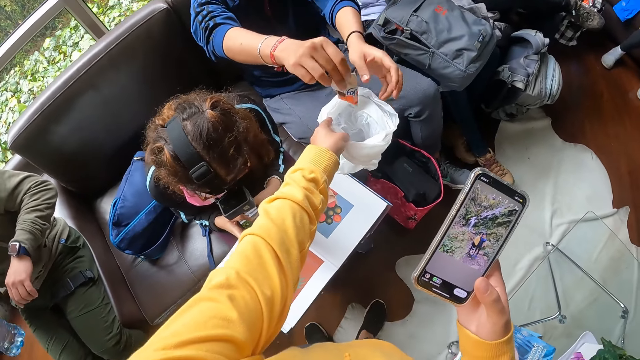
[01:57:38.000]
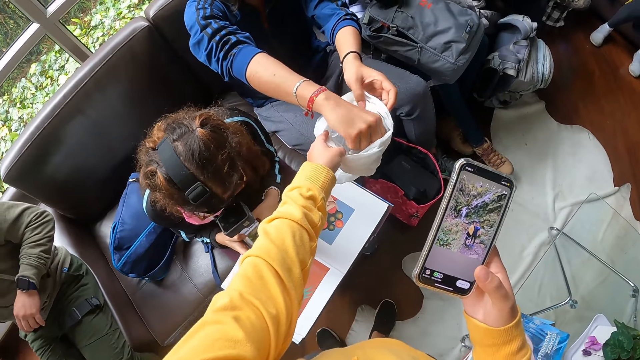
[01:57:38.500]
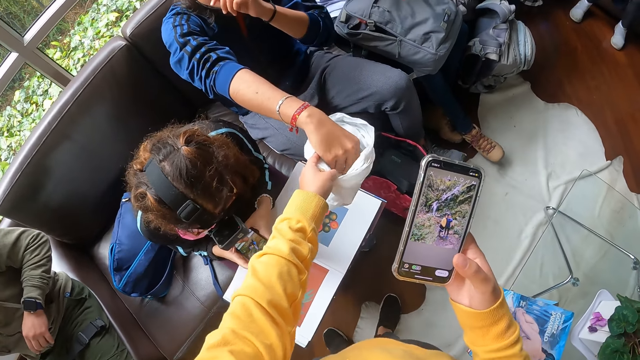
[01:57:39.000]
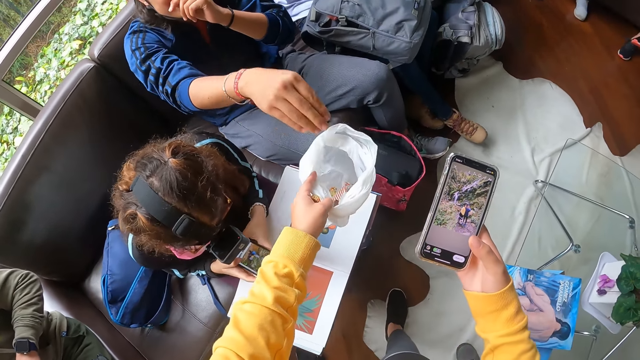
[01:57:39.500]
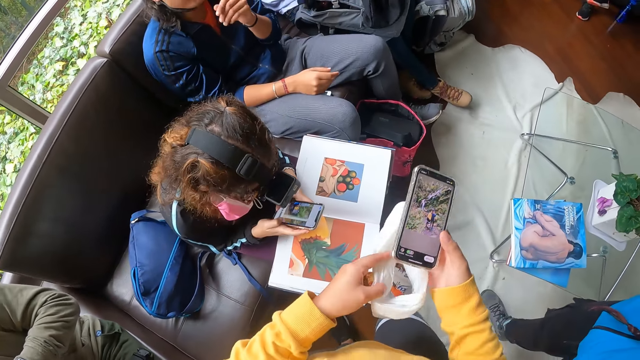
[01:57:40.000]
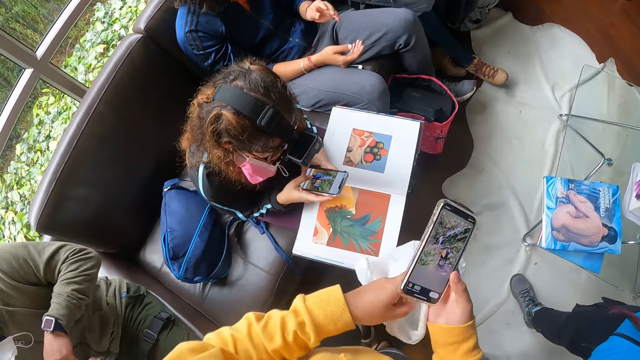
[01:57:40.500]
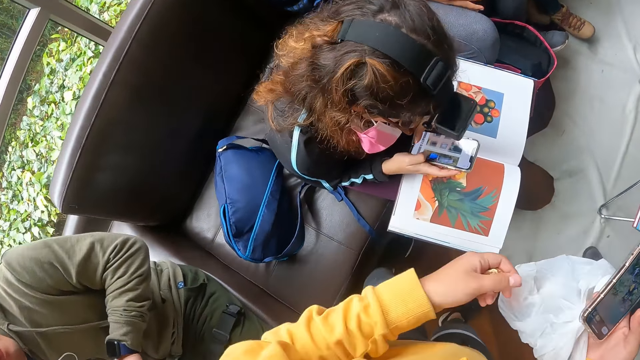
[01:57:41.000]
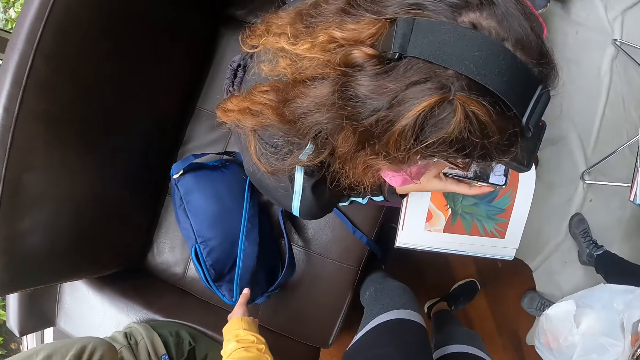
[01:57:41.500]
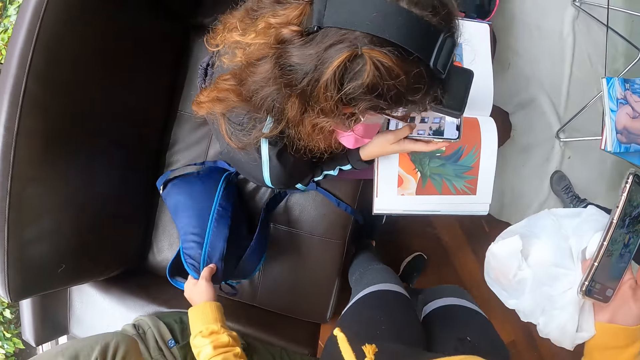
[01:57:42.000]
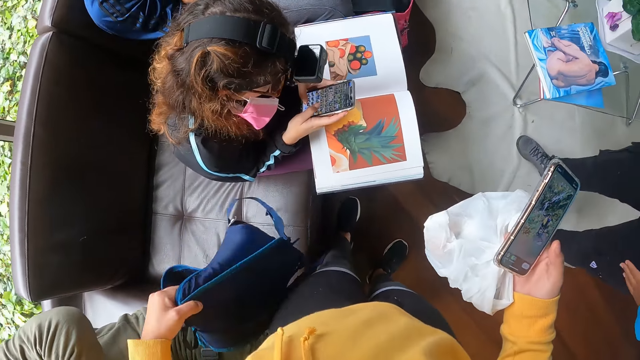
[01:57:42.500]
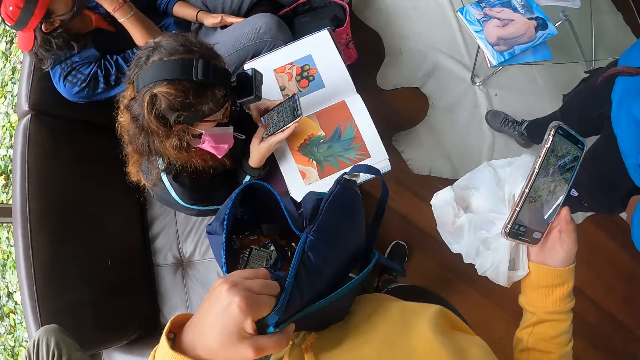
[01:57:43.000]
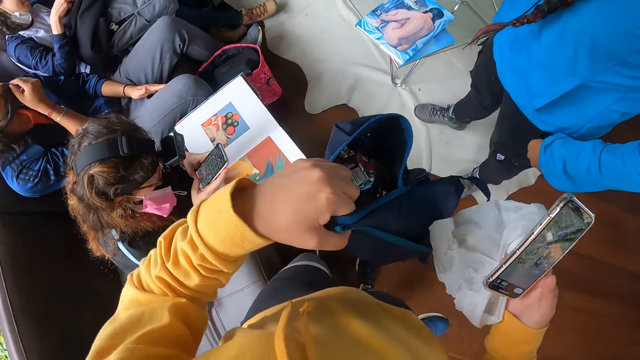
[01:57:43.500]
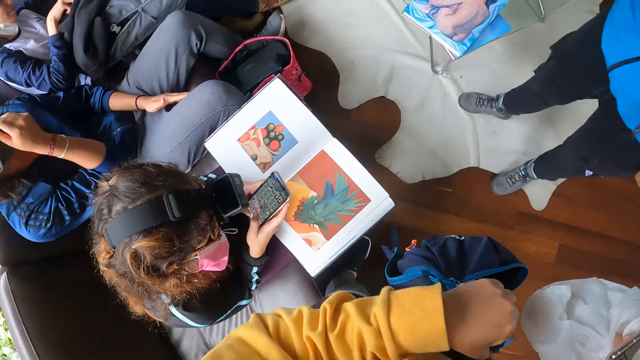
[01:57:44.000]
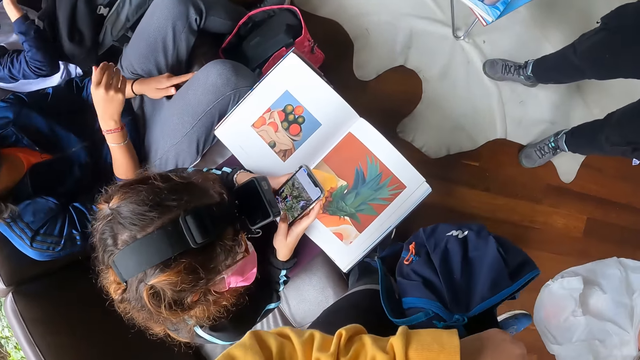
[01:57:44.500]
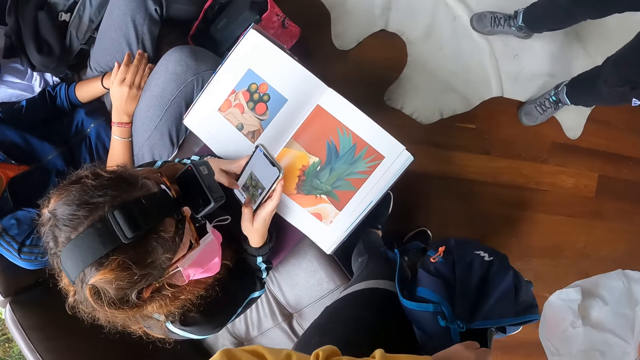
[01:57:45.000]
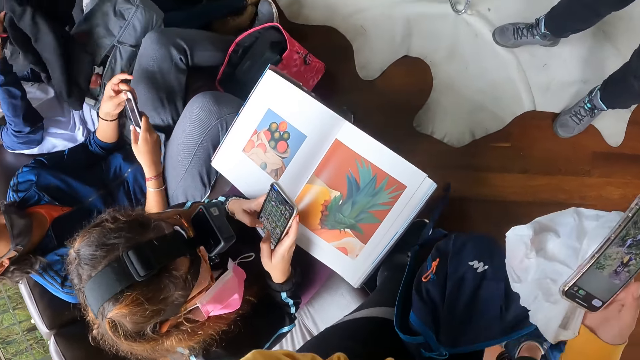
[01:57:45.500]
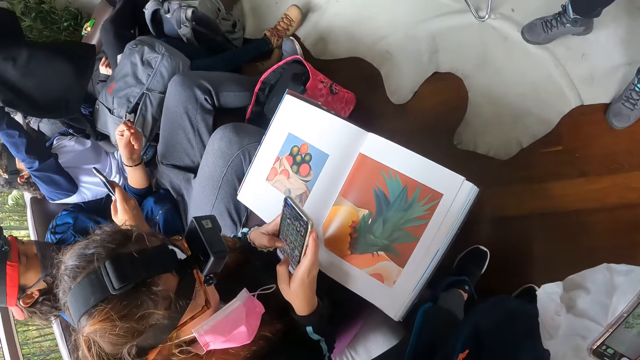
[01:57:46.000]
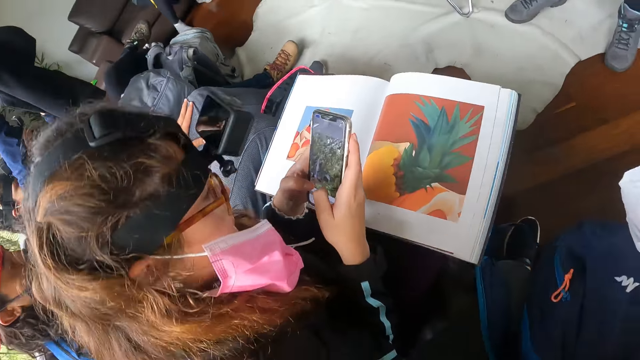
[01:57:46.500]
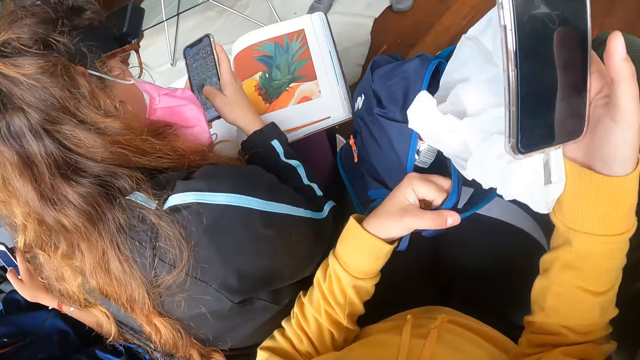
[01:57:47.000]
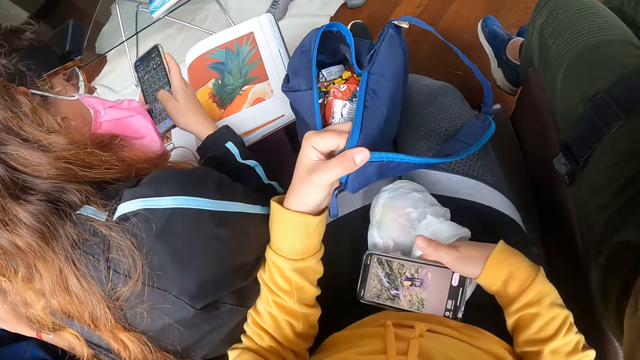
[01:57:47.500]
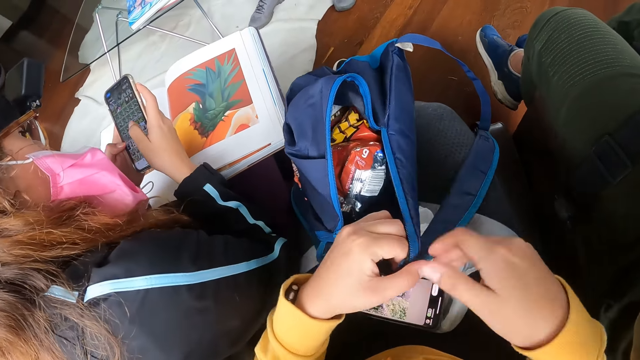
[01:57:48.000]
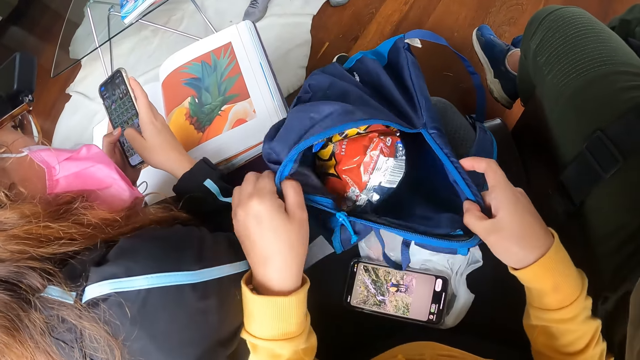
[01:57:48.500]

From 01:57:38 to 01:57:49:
A man holds the cookie wrap with his right hand and holds a nylon with his left hand. The man places the cookie wrap into the nylon with his right hand and touches his face with his left hand. The camera wearer holds the nylon with both hands. She holds the nylon with her right hand. She picks the bag on the chair with her left hand. The man touches his face with his right hand. The man picks a phone from a chair with his left hand. Another man picks the sweater from the bag on his lap with both hands. The first man passes the phone from his left hand to his right hand. The camera wearer sits on the chair. She places the bag on her thigh with her left hand. She places the nylon and the phone on her thigh with her right hand. She opens the bag with both hands.

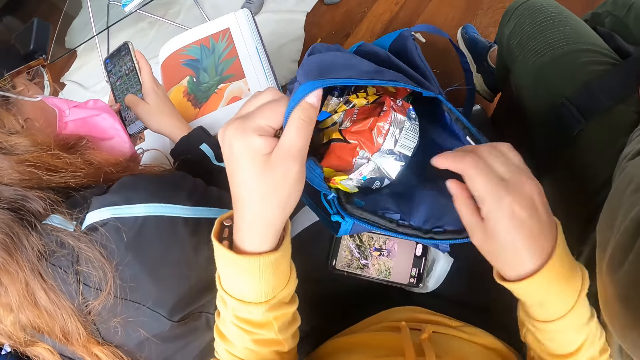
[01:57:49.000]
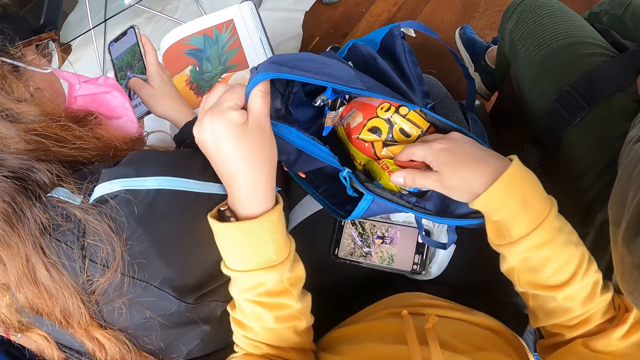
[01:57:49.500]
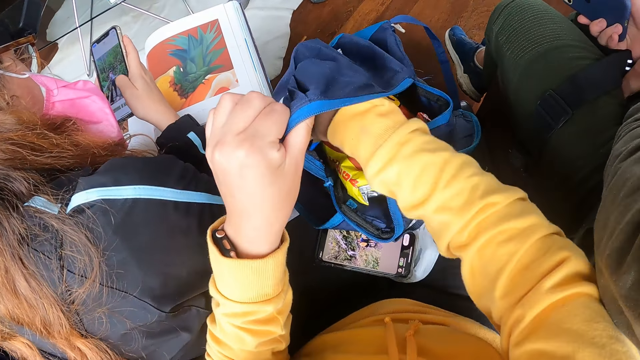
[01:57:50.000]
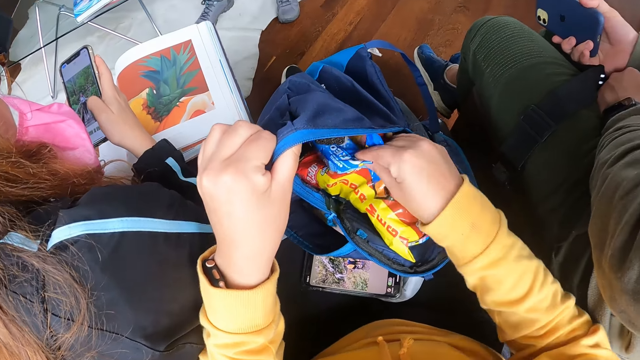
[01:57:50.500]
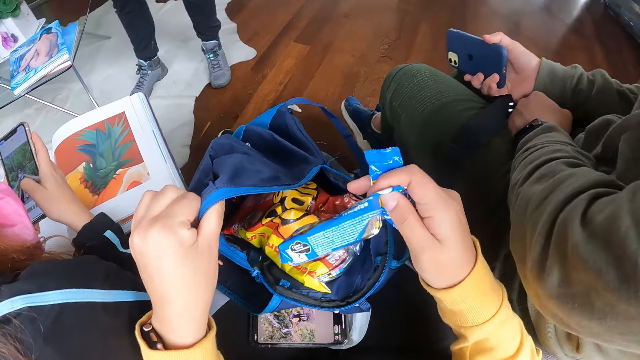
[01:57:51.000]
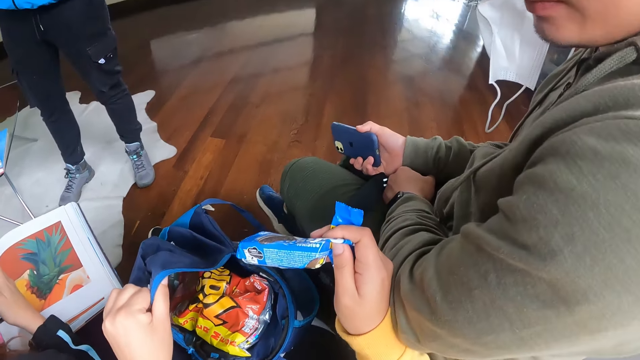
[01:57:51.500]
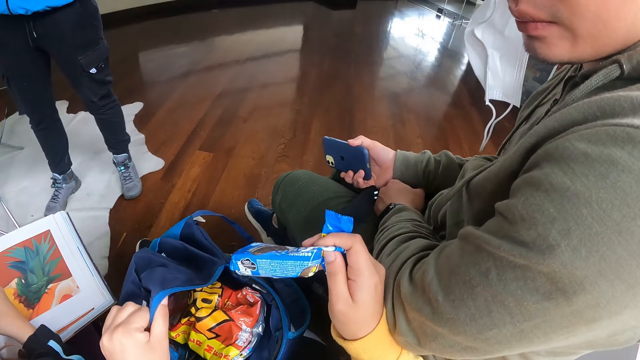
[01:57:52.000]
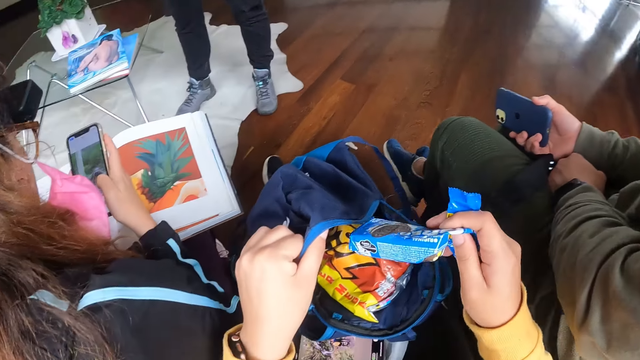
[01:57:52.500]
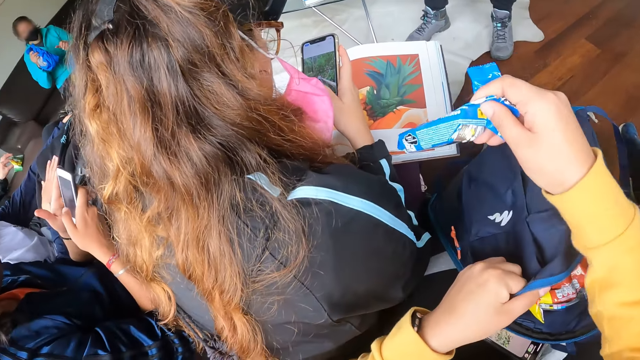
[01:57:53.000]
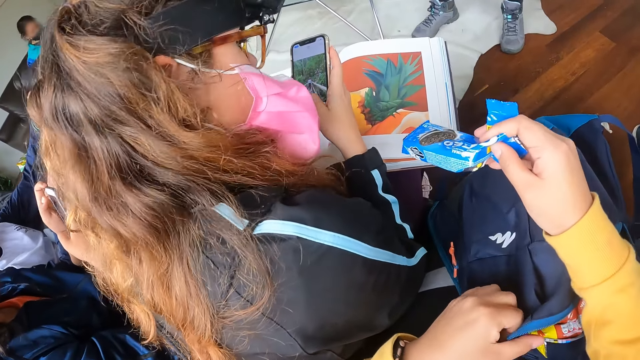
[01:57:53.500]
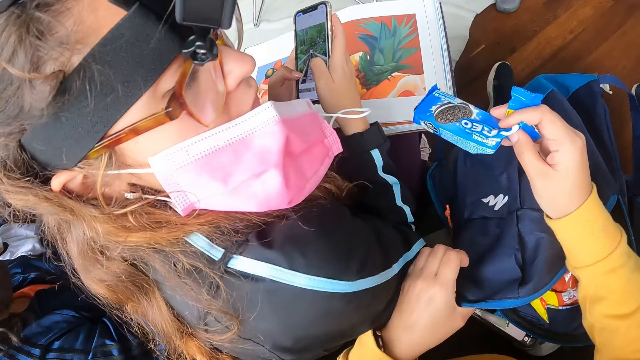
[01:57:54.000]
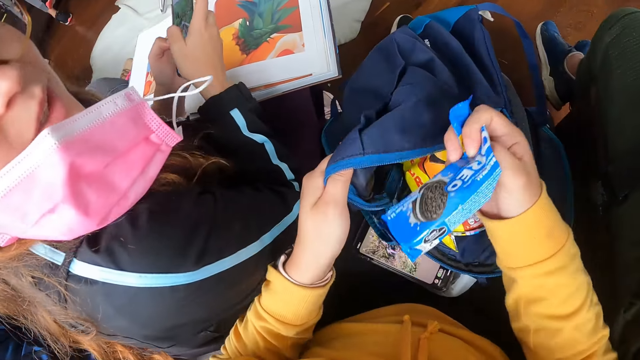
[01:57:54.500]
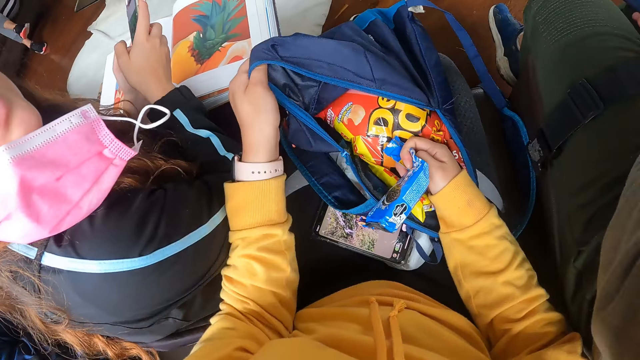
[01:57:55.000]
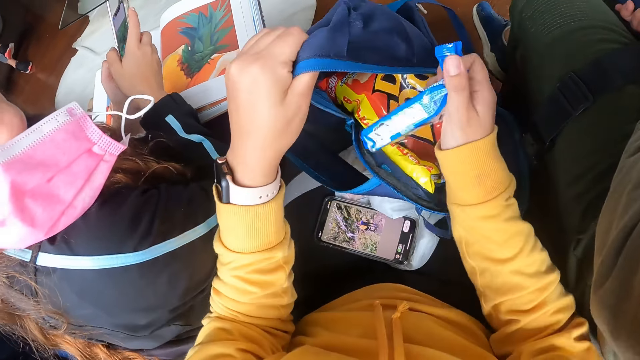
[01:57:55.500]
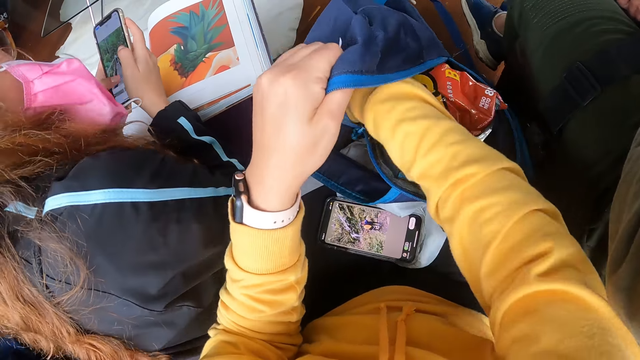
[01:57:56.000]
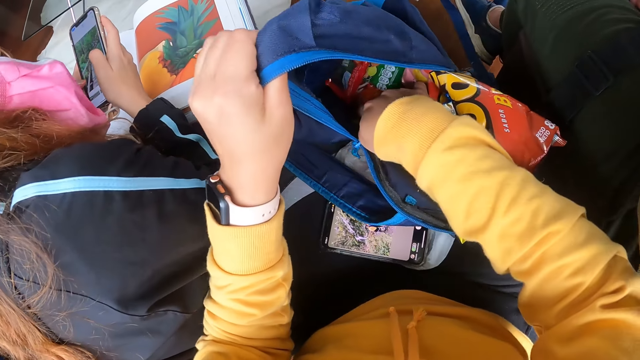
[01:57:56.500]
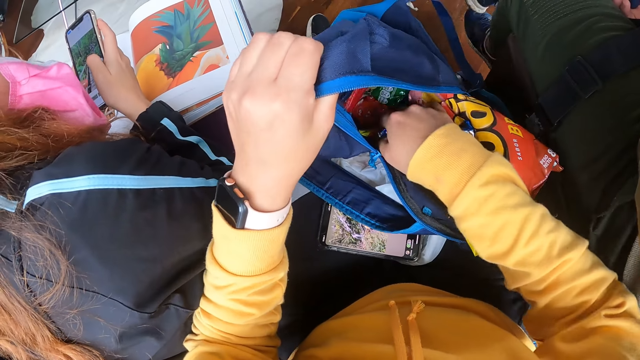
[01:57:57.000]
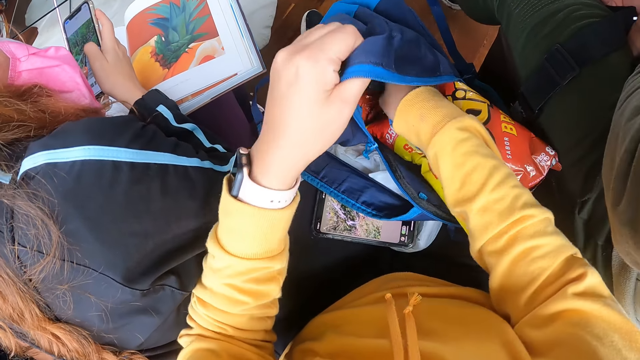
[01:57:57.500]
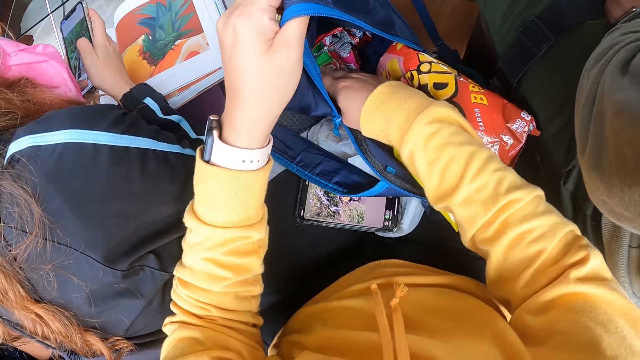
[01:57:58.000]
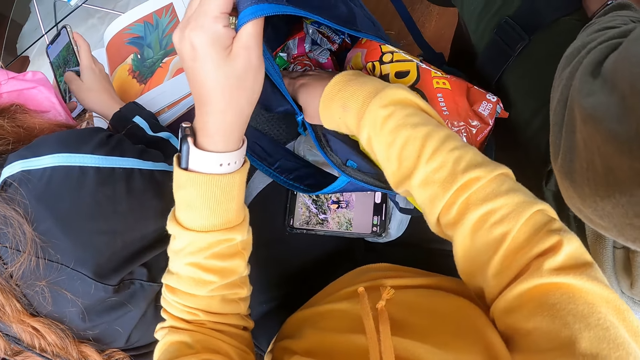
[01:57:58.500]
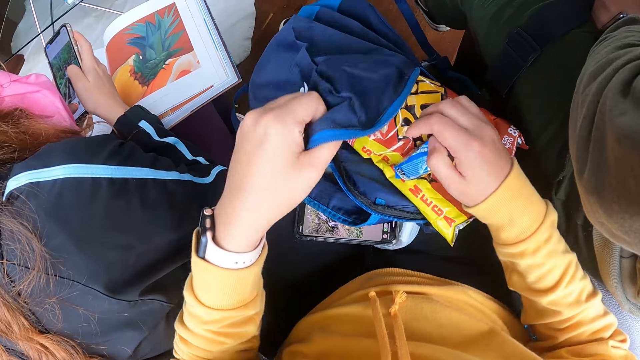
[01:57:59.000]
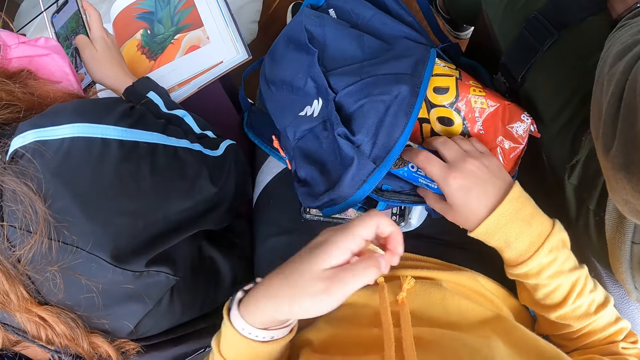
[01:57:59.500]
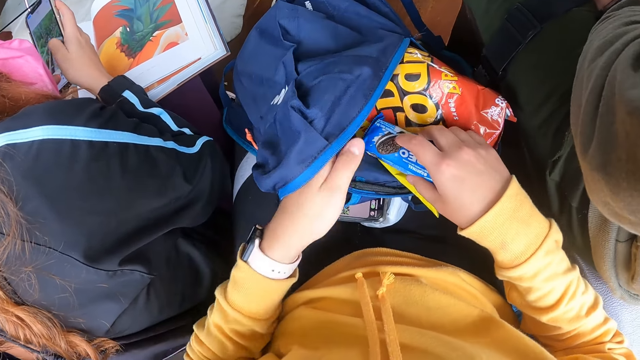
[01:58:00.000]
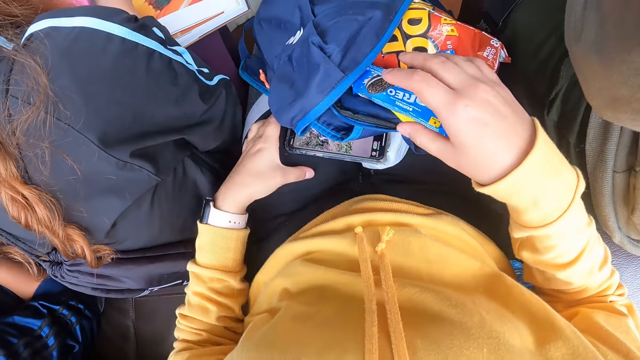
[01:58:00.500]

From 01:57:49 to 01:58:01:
The camera wearer searches in the backpack. A man holds the phone with his right hand. The camera wearer picks a biscuit pack inside the bag with her right hand. She interacts with the man. Another man operates the phone in his right hand with his left hand. The camera wearer interacts with a woman. She places the biscuit pack in the bag with her right hand. She searches in the backpack. She pulls out the biscuit pack from the bag with her right hand.
